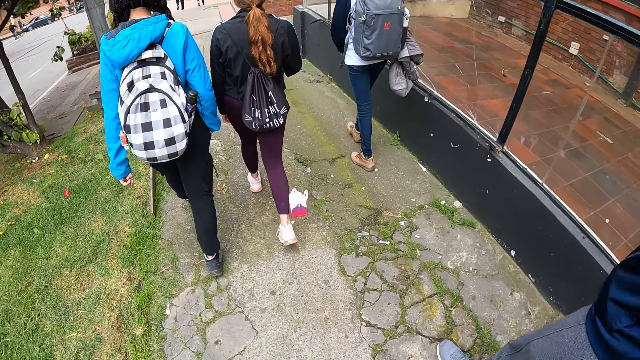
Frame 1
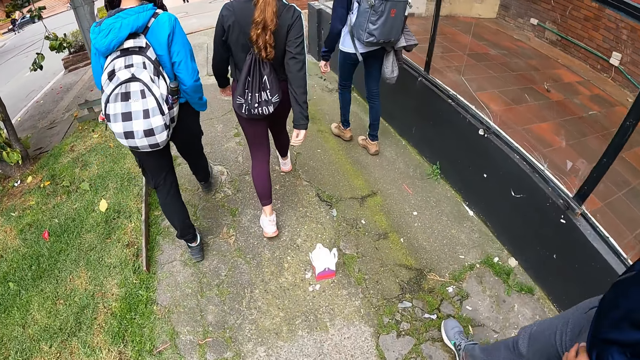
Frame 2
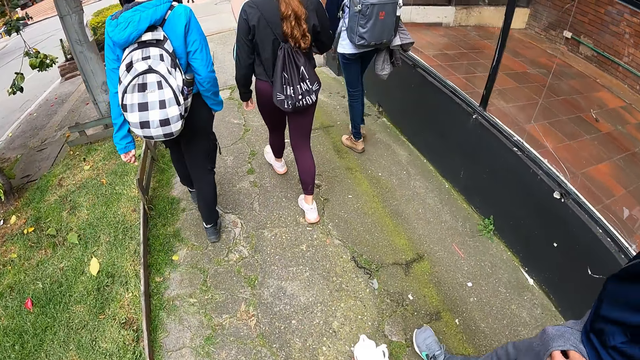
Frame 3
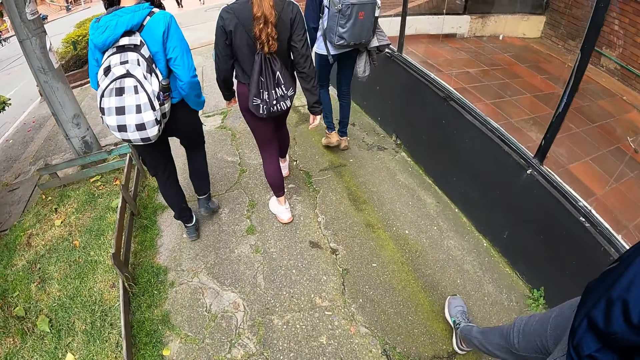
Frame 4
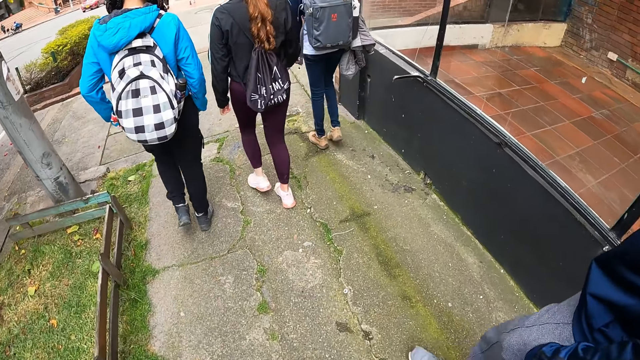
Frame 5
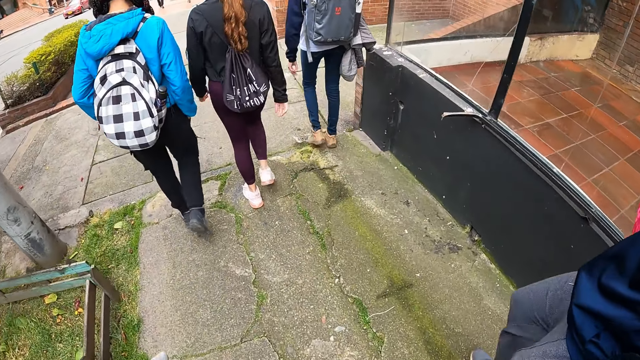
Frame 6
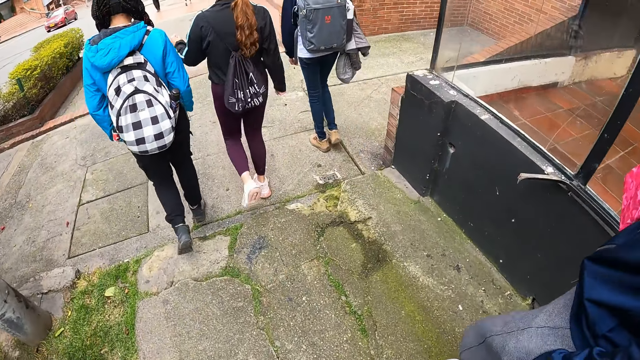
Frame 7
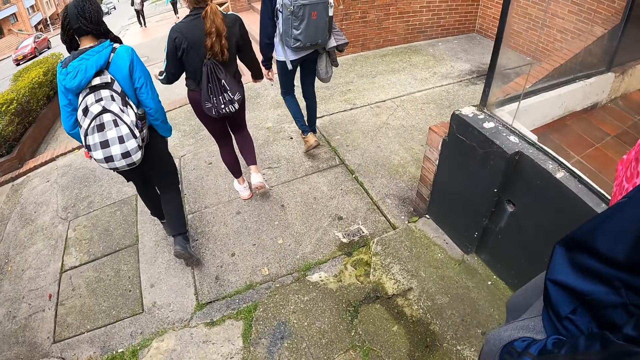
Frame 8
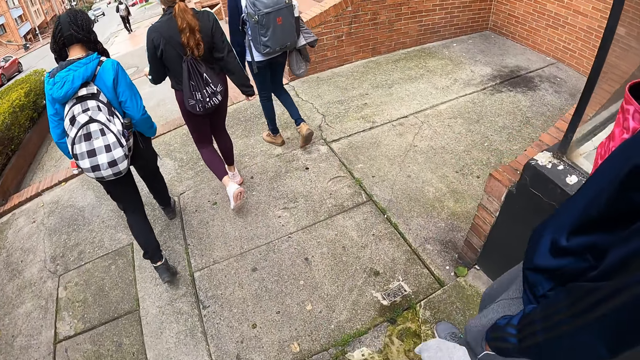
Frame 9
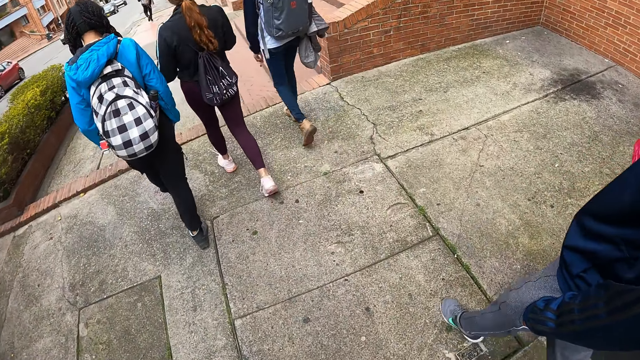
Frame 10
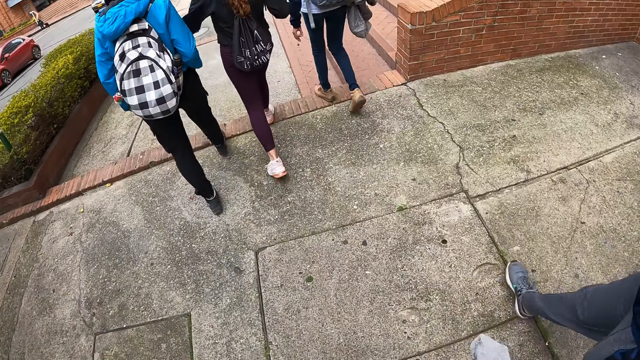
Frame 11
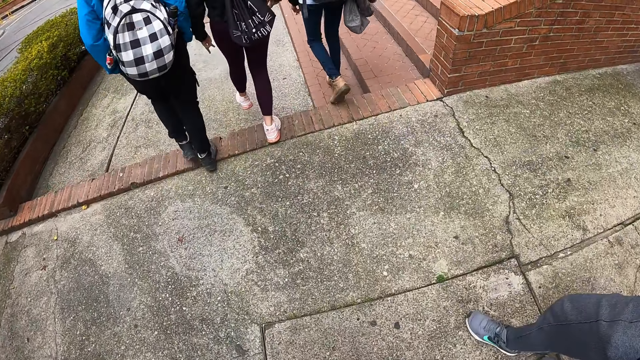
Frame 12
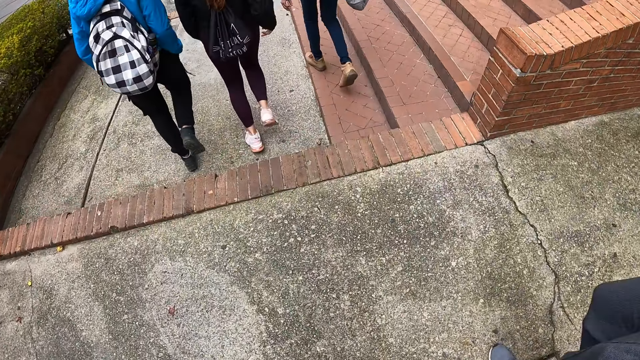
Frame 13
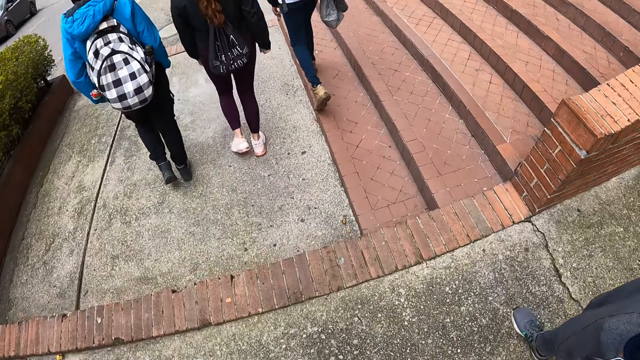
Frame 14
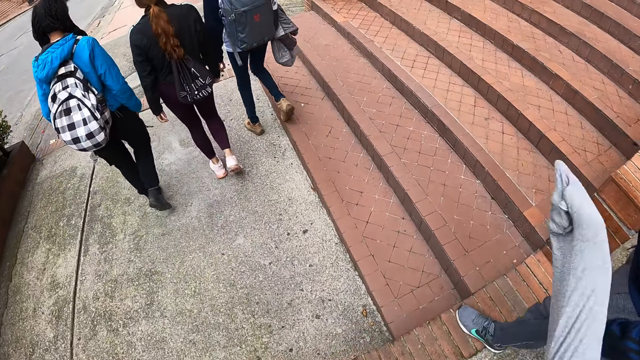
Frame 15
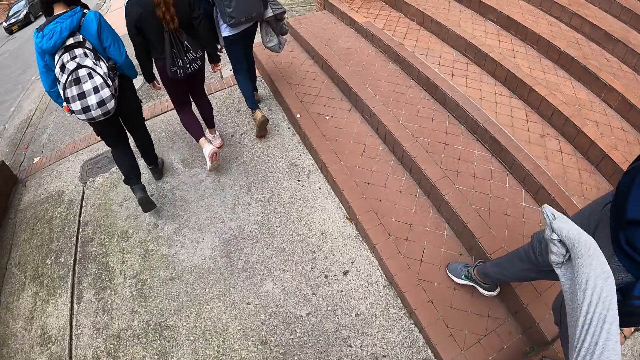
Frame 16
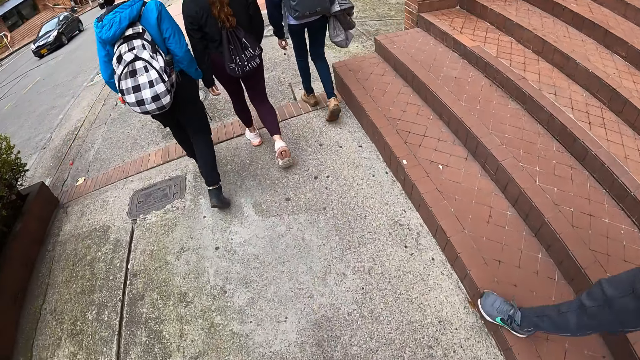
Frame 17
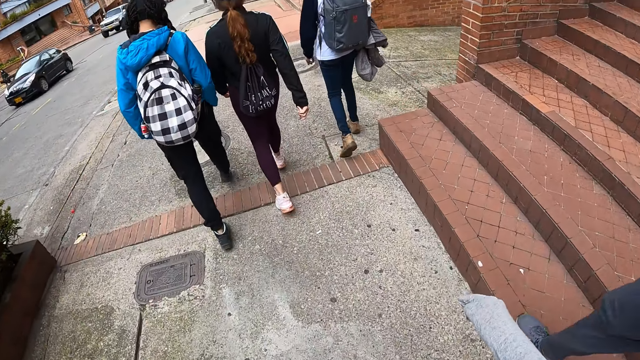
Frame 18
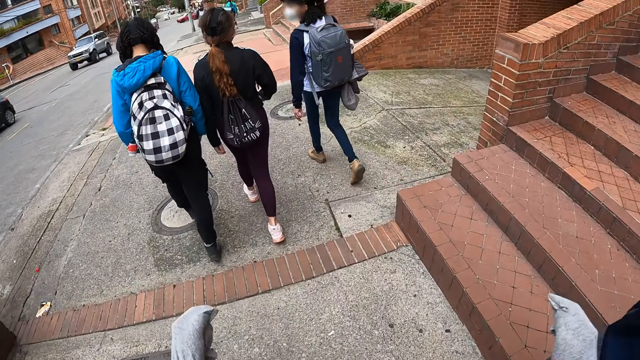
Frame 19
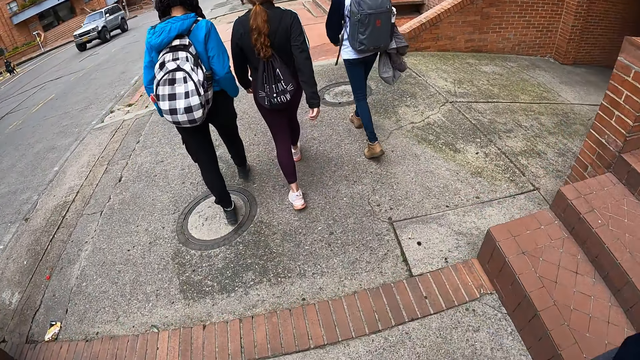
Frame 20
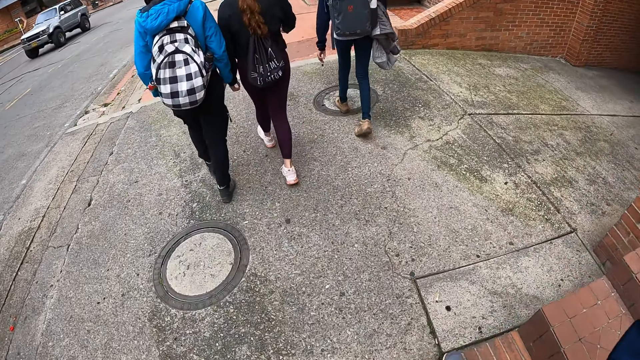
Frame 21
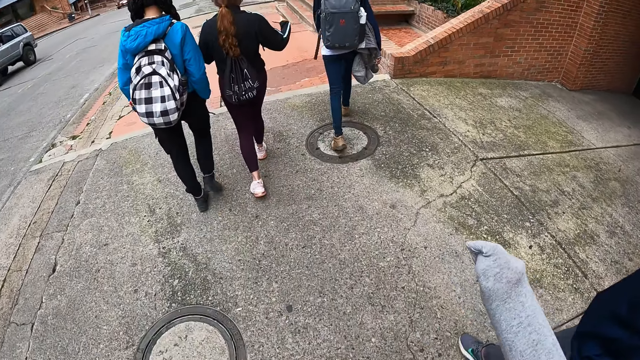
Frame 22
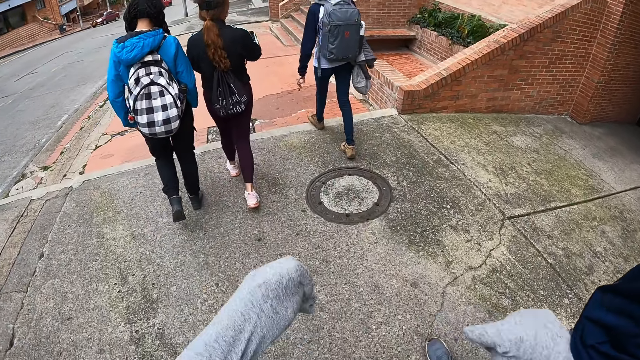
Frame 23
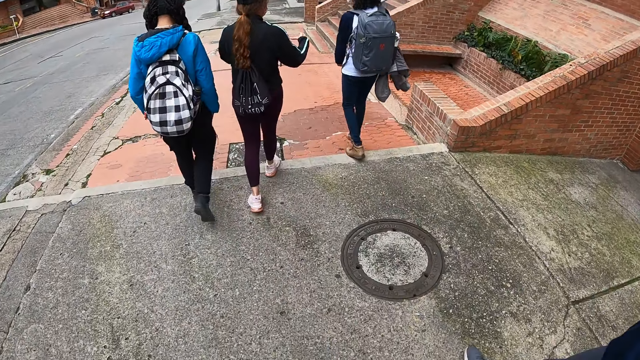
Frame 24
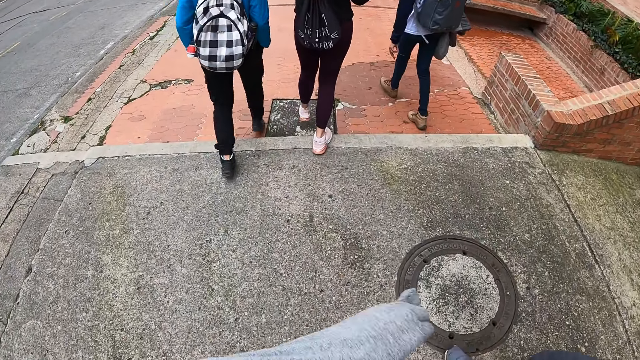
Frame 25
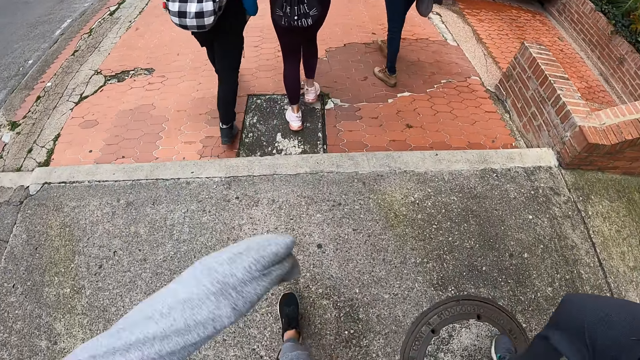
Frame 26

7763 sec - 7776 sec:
The camera wearer interacts with the woman.

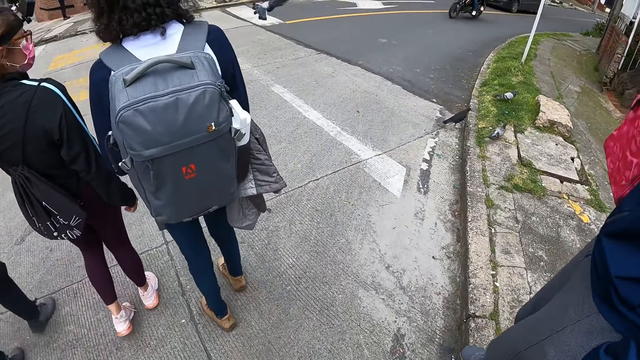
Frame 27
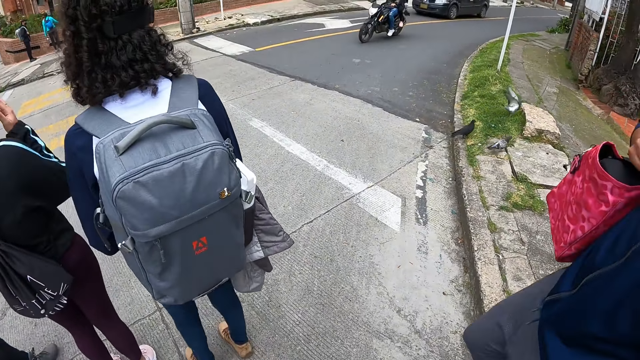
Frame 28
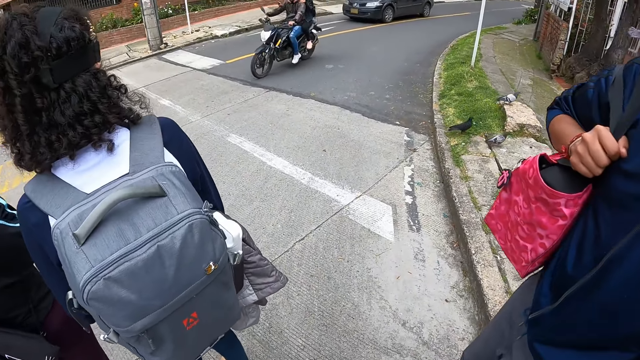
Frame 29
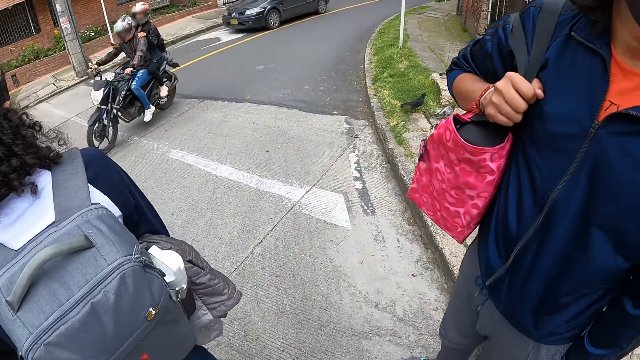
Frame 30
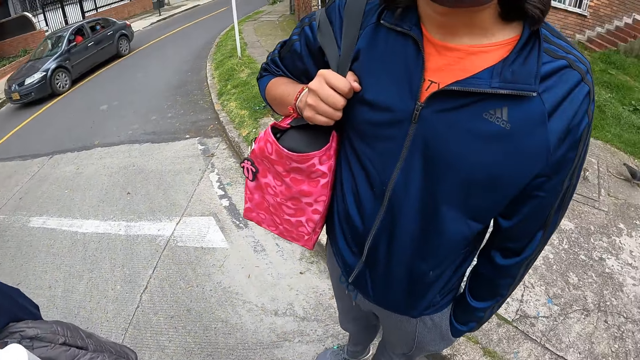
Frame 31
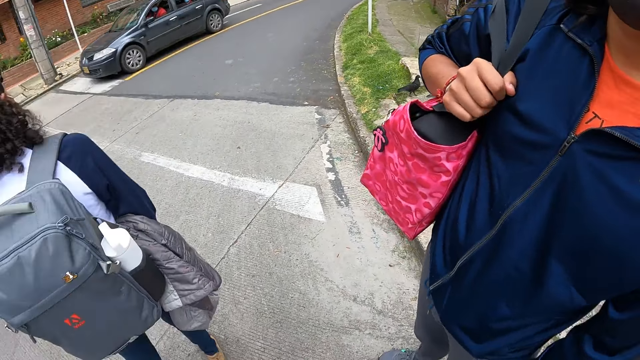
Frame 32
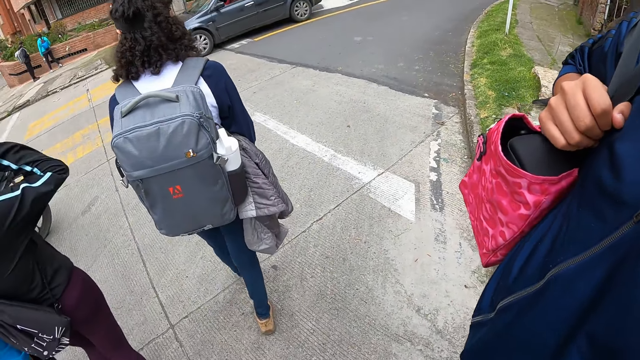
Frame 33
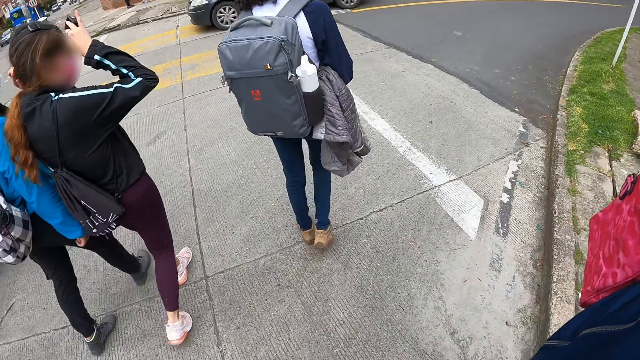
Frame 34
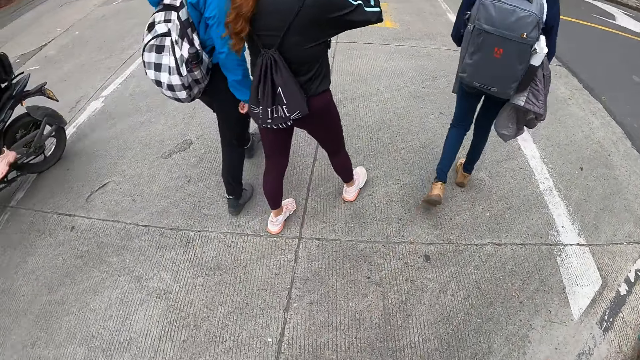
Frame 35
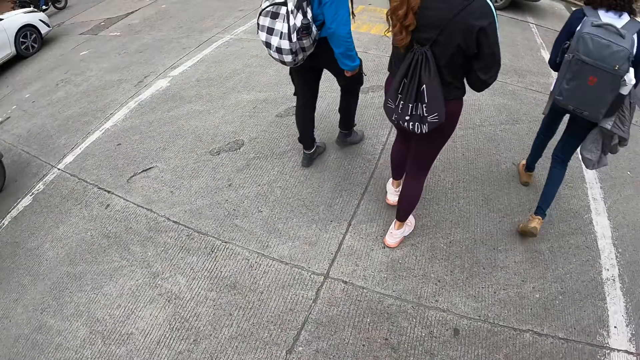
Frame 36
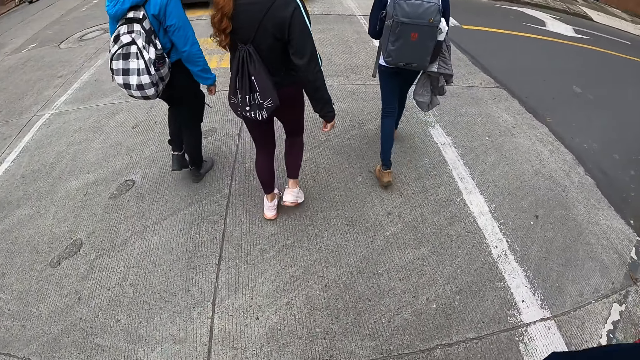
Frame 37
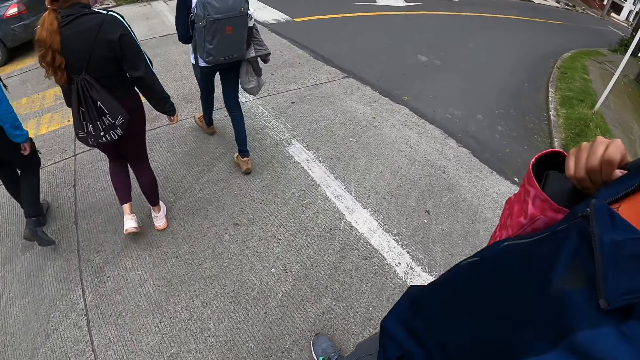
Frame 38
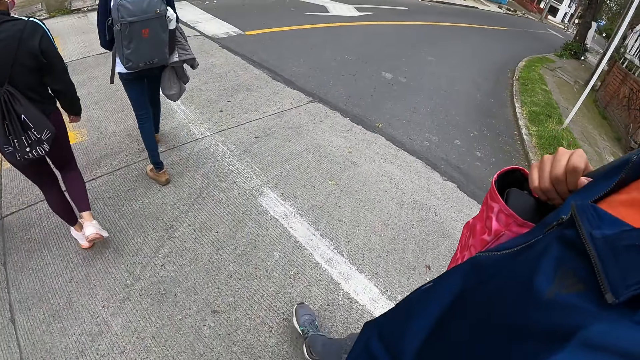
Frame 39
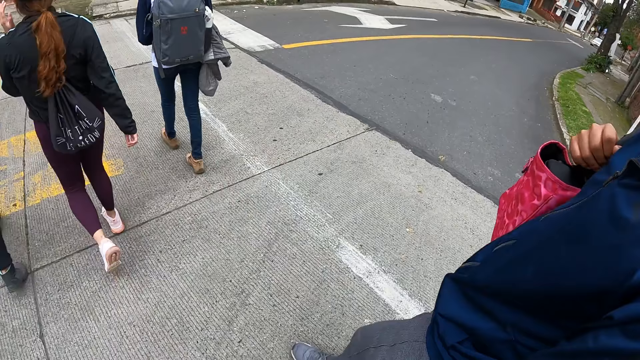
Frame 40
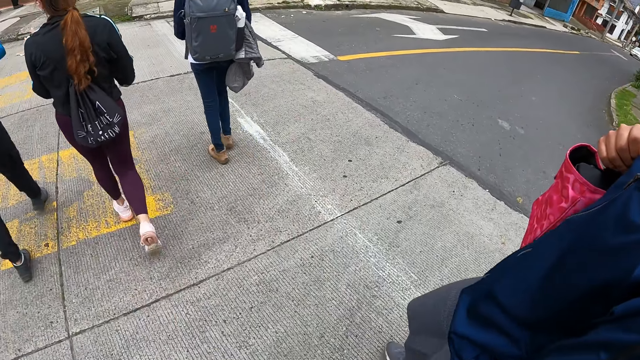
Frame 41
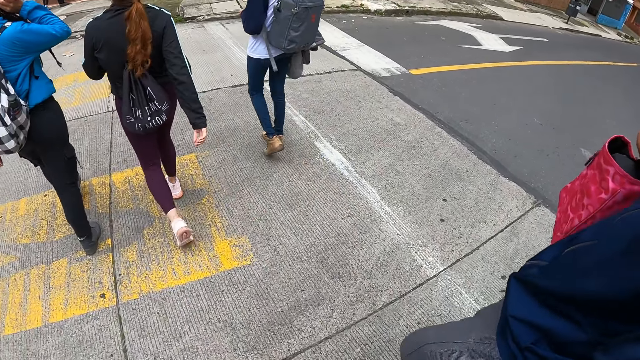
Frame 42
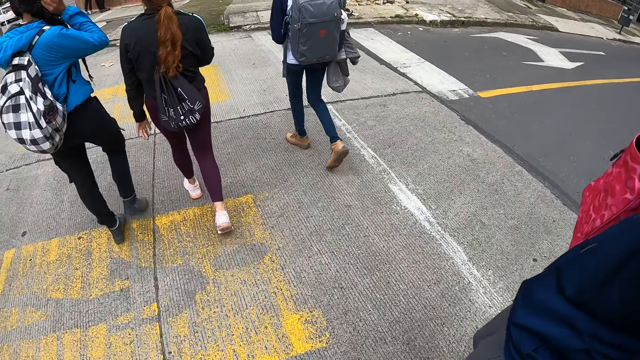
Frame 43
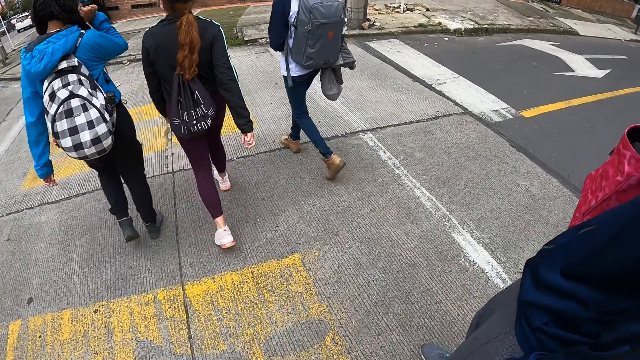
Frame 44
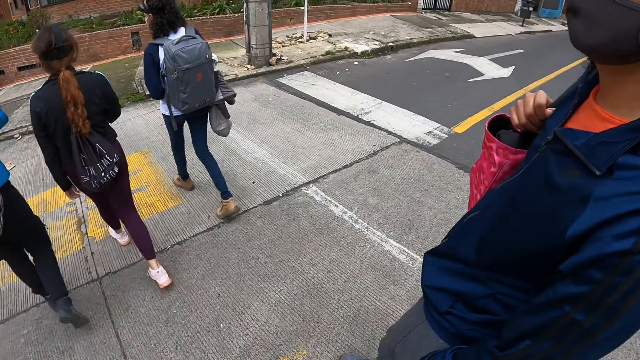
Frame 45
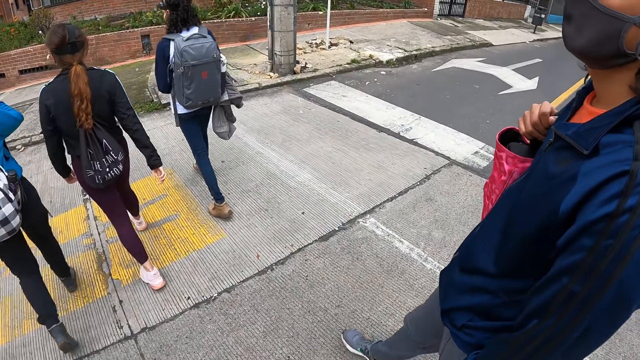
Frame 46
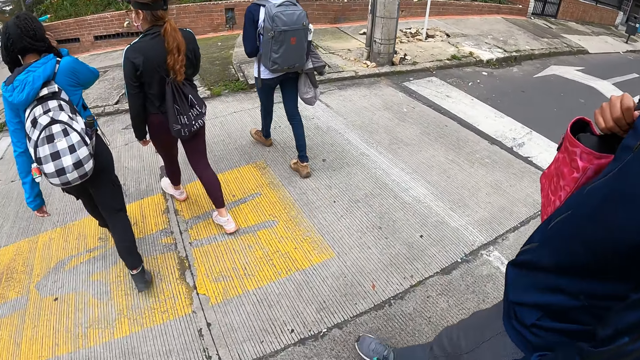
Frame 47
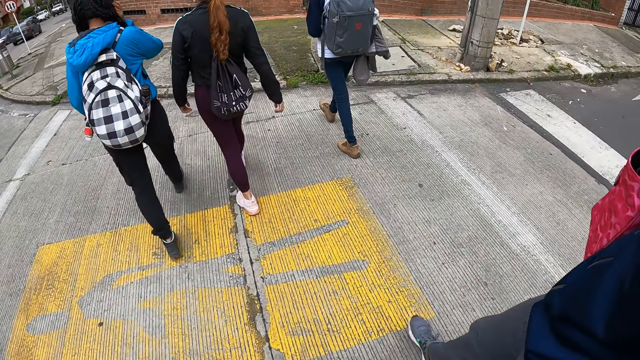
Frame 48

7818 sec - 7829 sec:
The camera wearer stands. They cross a T-junction with the woman.
